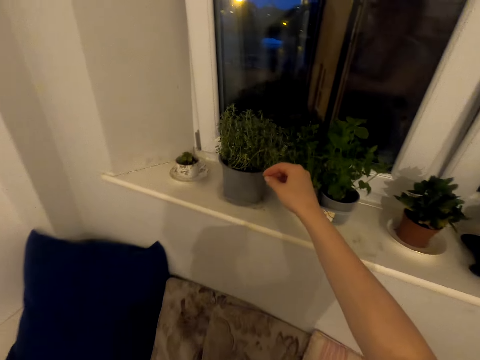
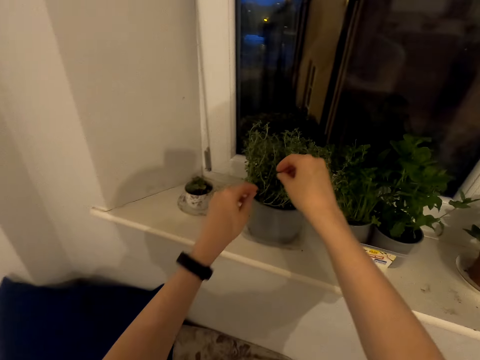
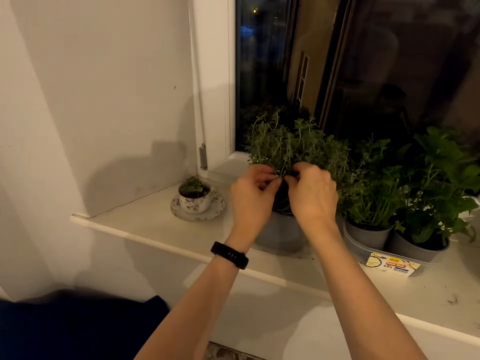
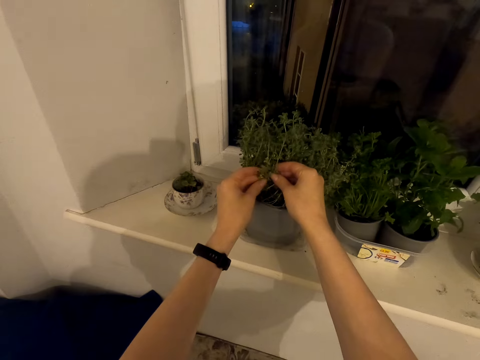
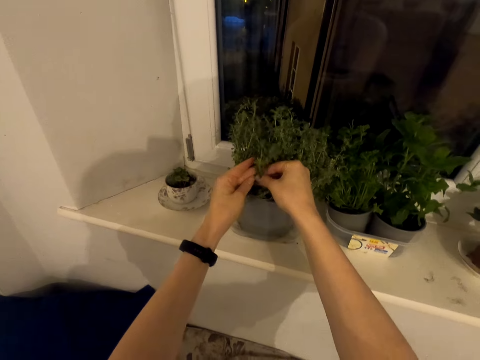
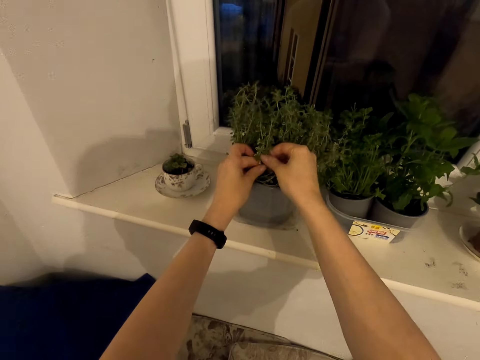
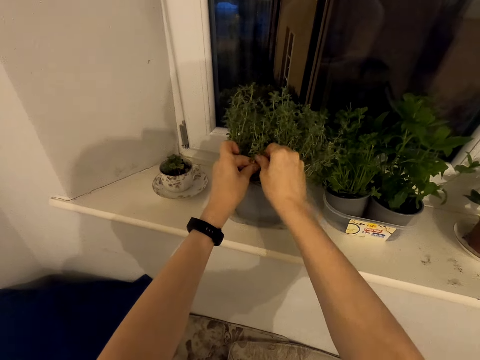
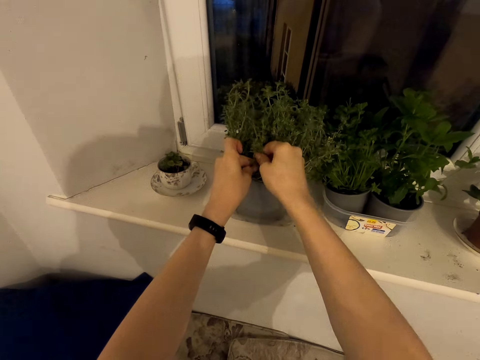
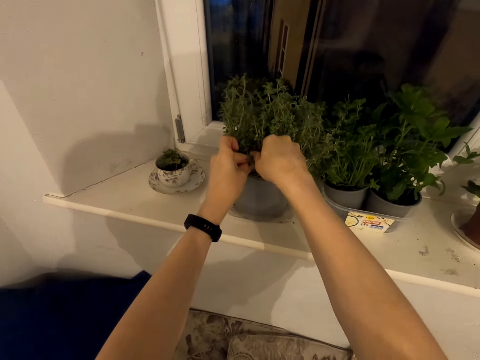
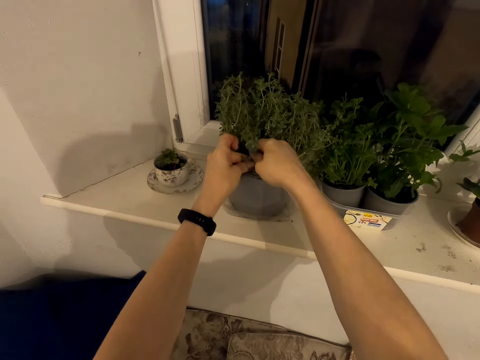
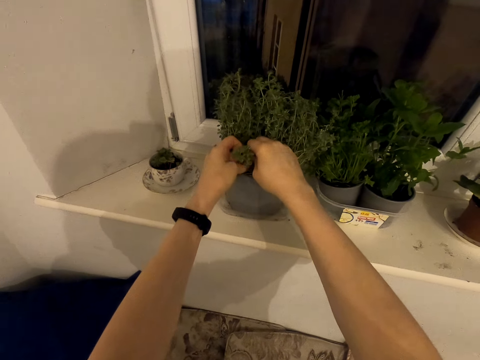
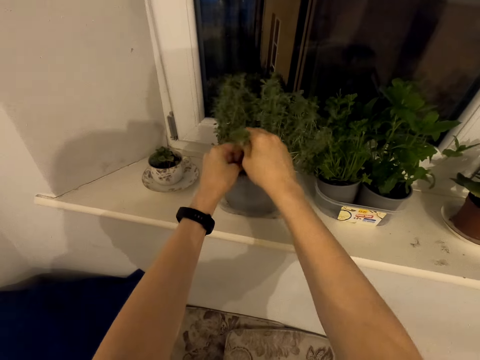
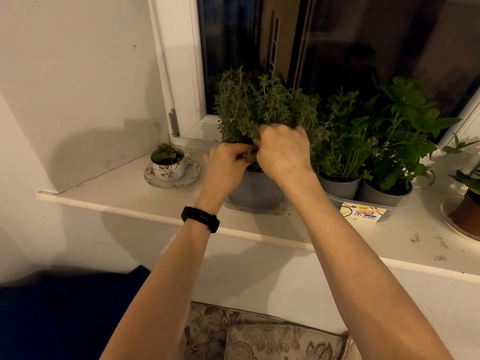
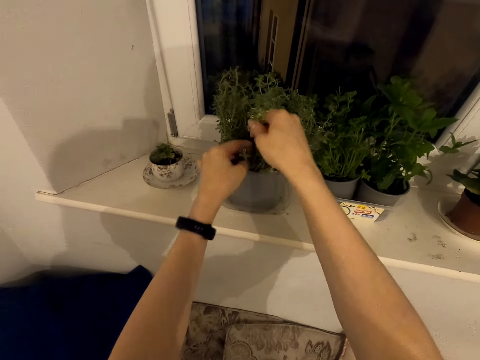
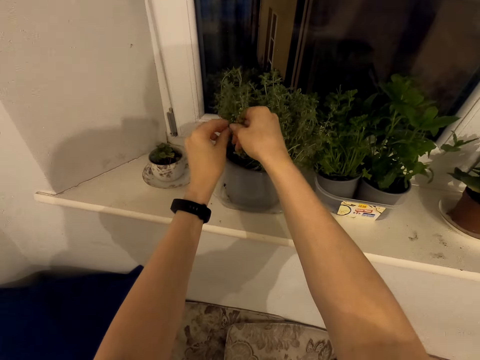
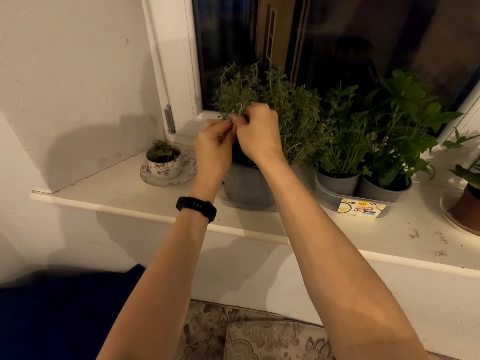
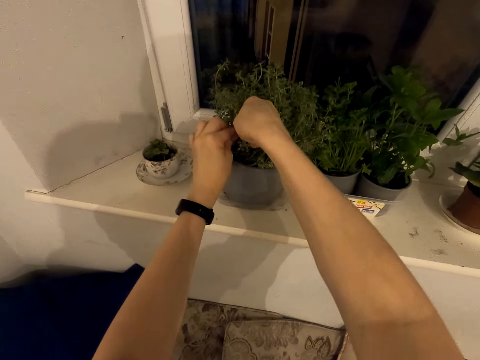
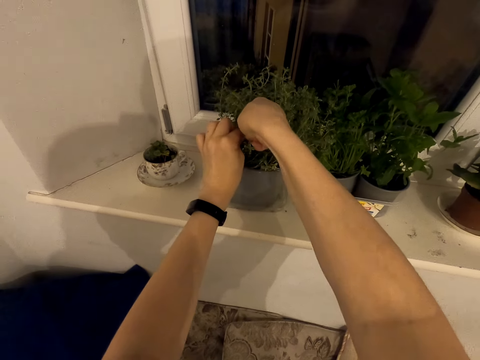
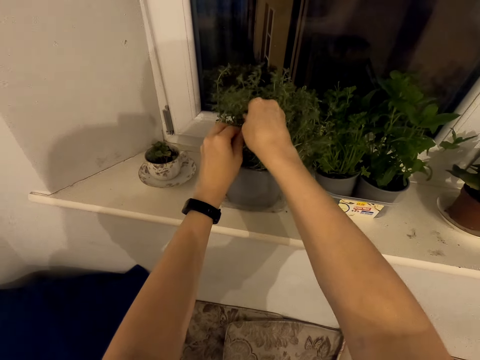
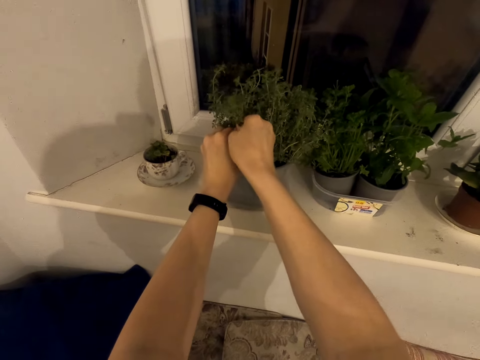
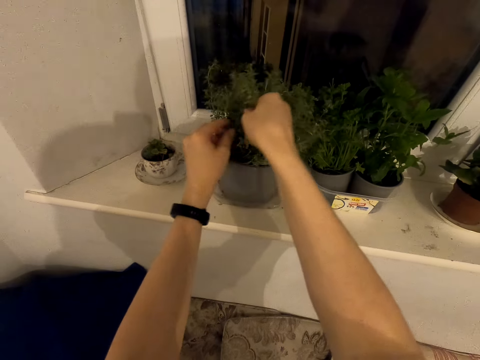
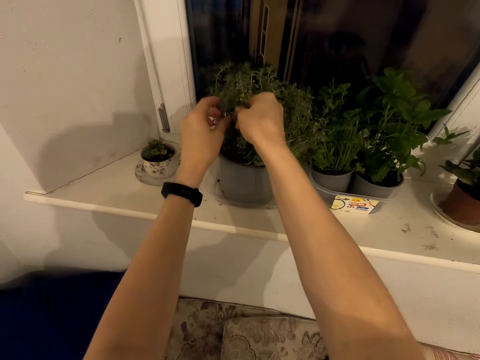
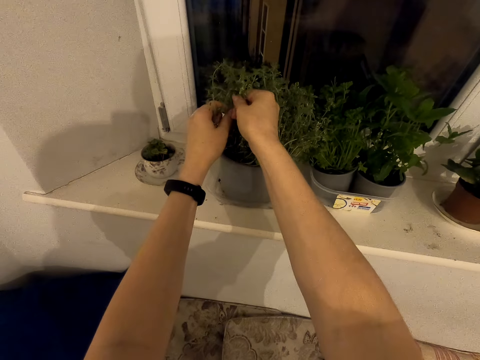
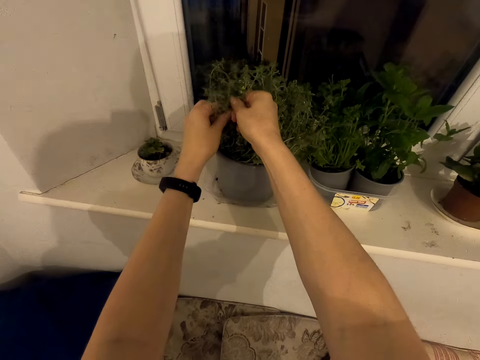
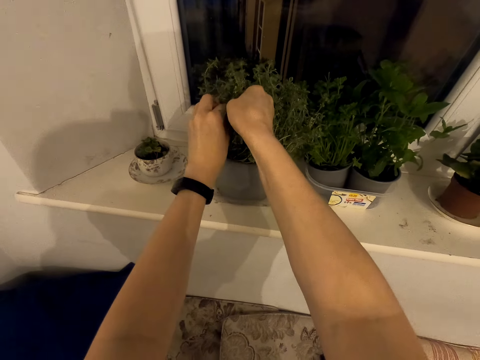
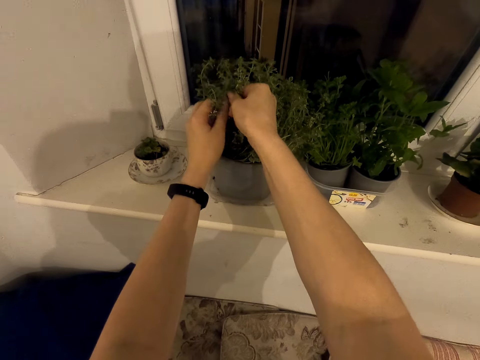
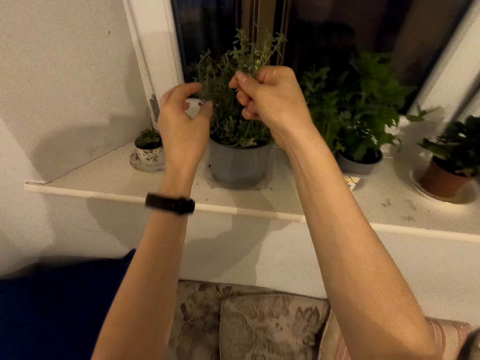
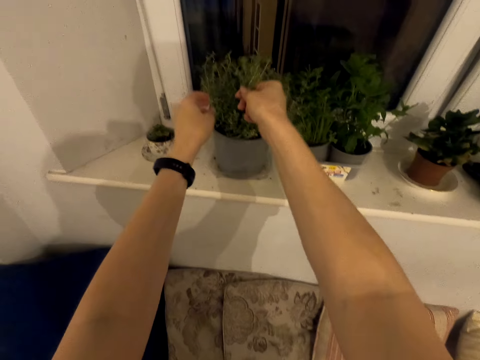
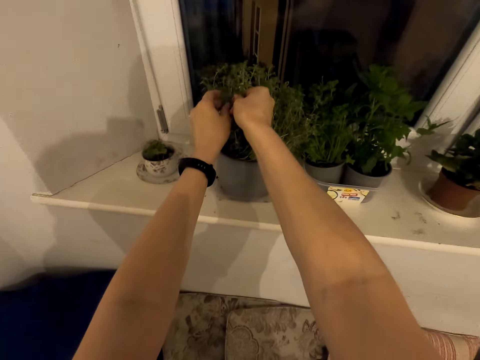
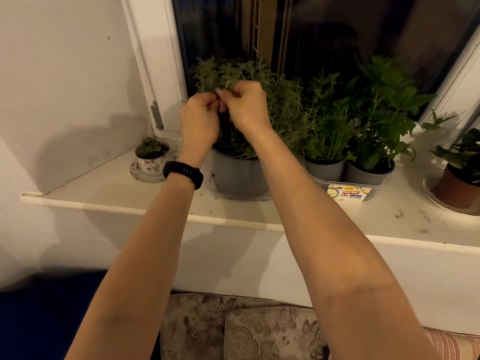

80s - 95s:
The camera wearer plucks the leaves from the container.

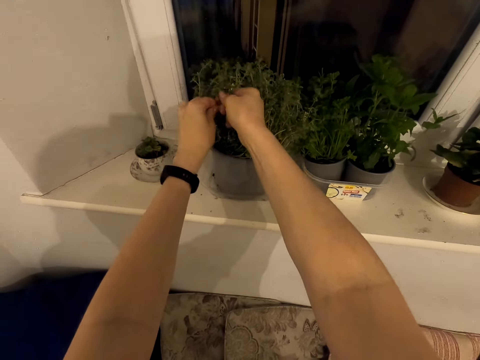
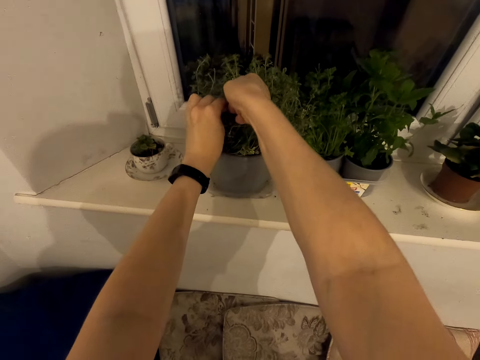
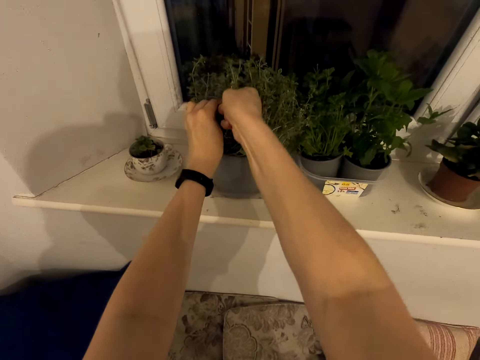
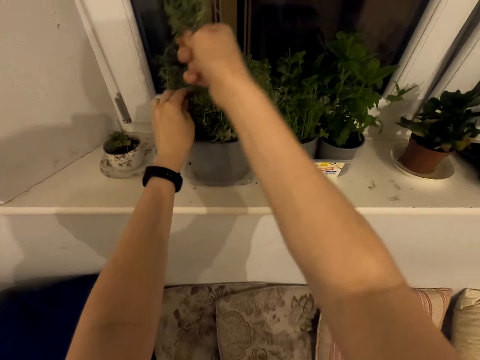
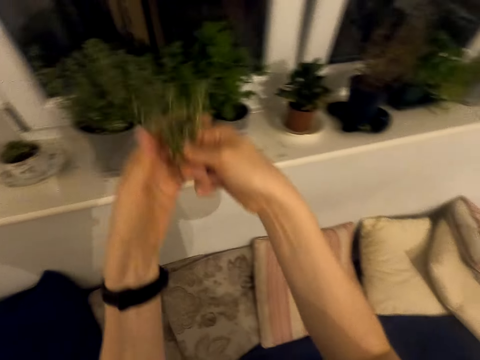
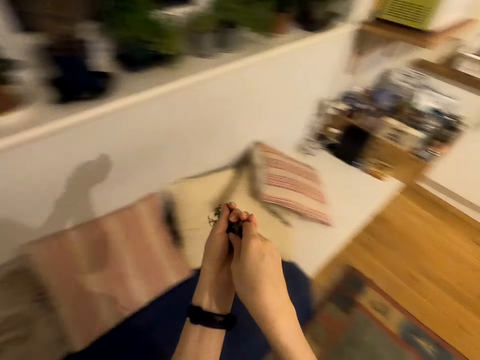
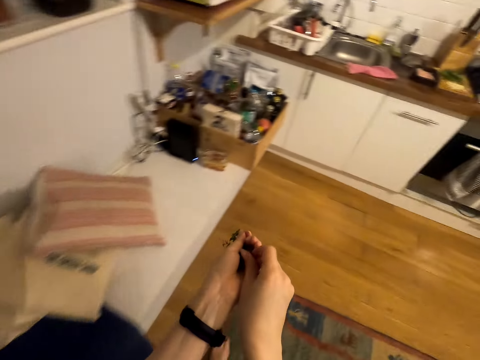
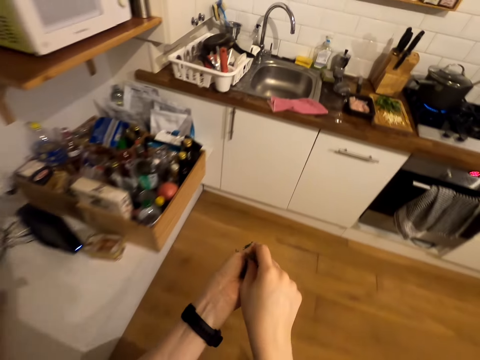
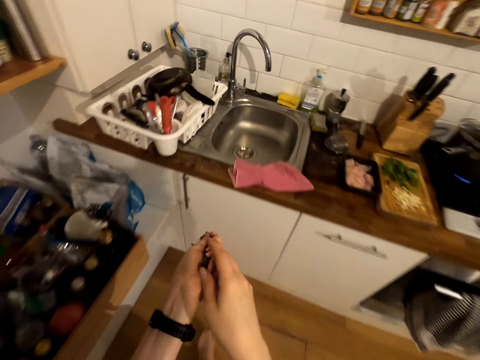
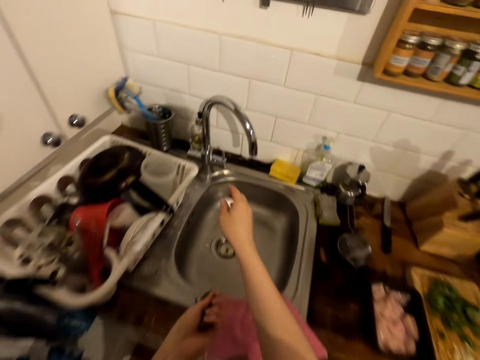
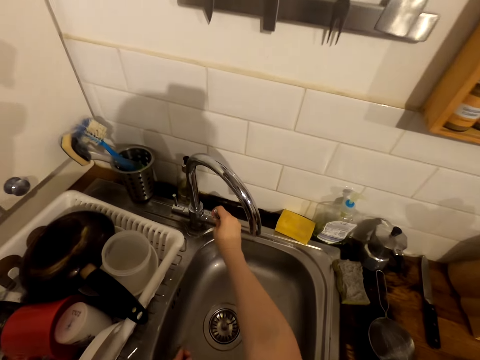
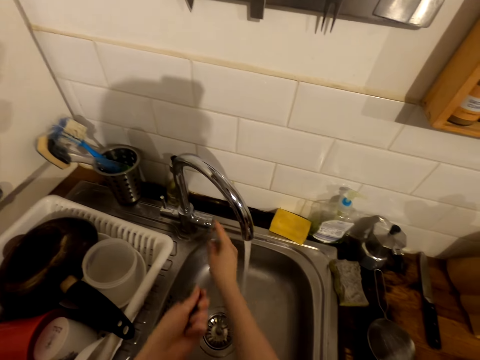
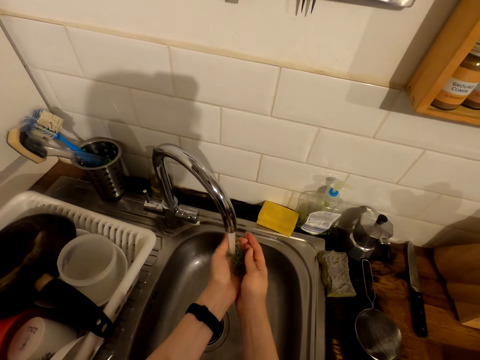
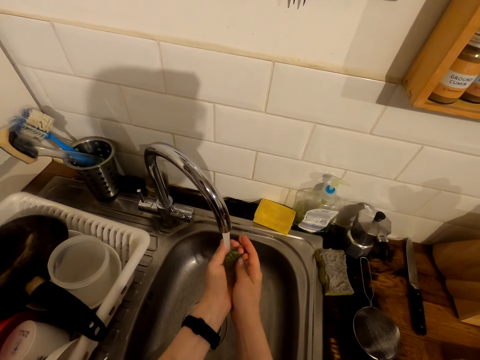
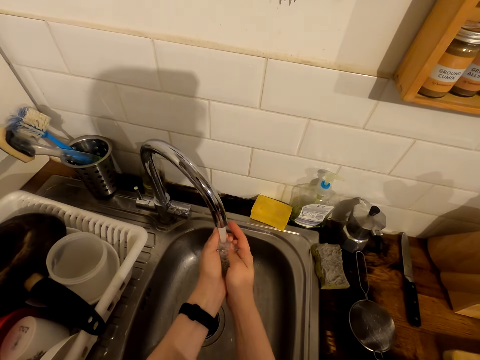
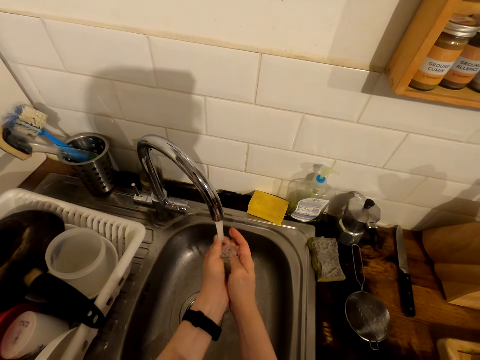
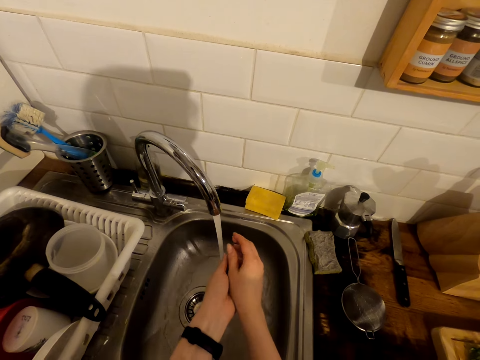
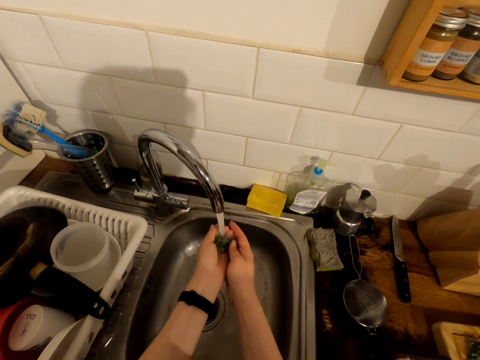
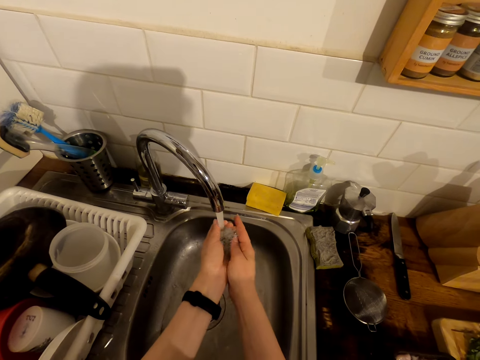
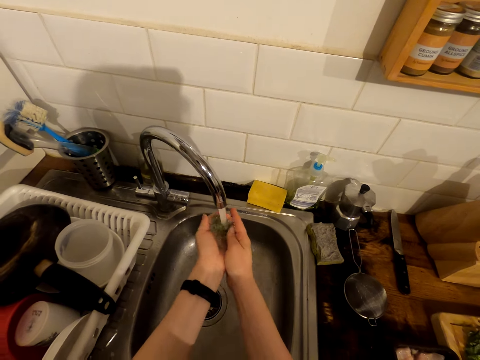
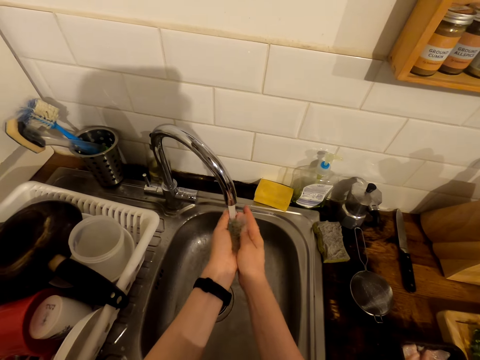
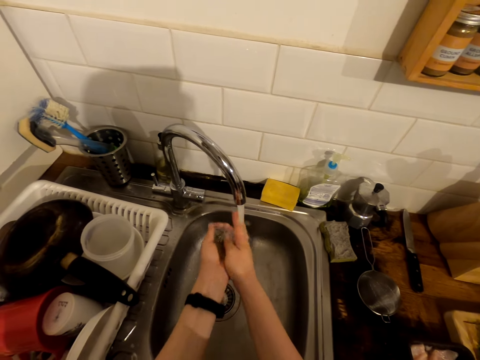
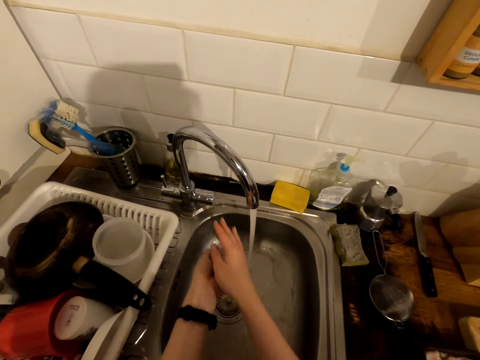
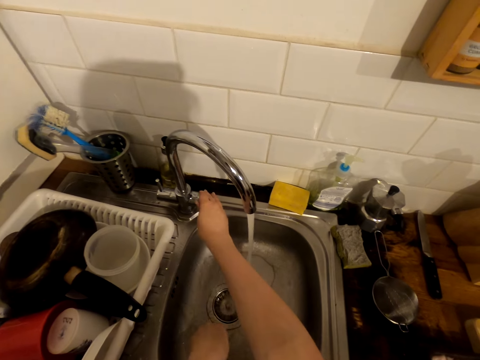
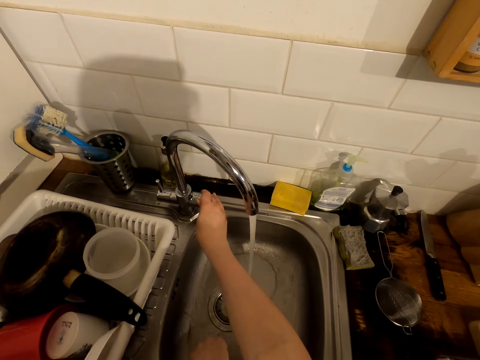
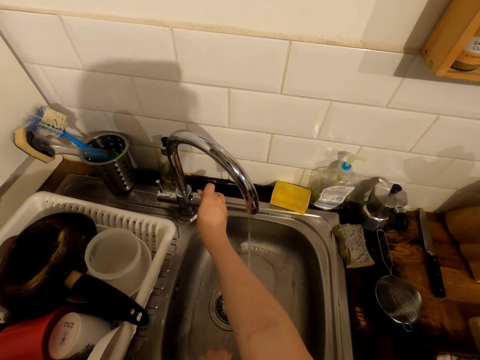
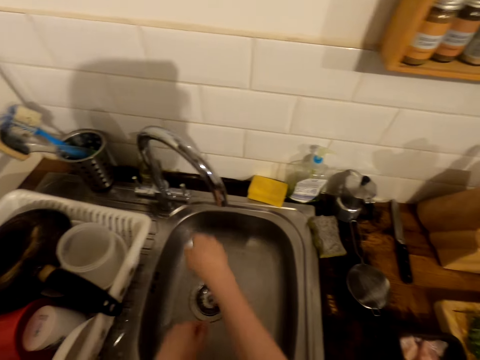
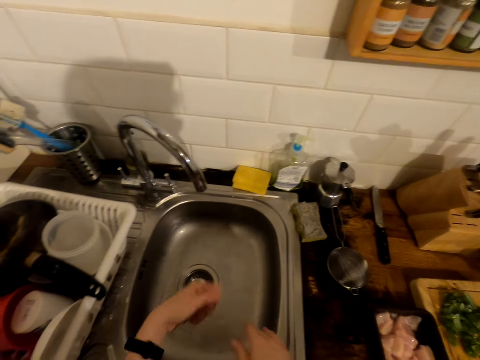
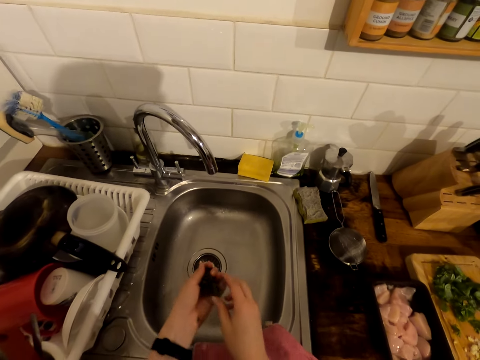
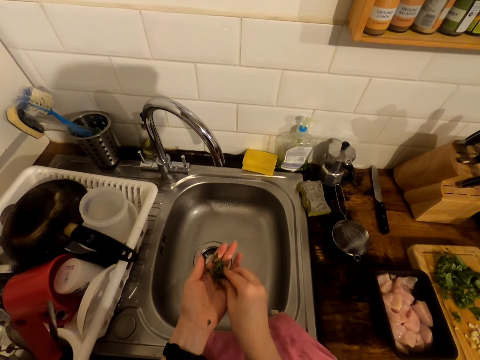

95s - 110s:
The camera wearer walks around. They open the sink tap. They wash the plant in the sink. They close the sink tap.
